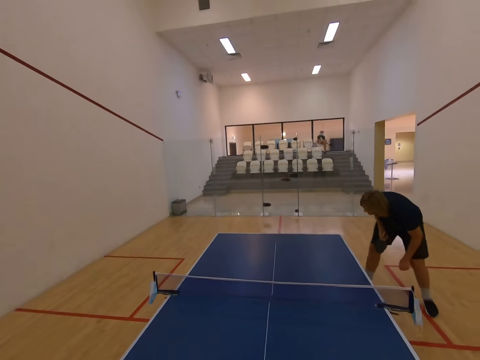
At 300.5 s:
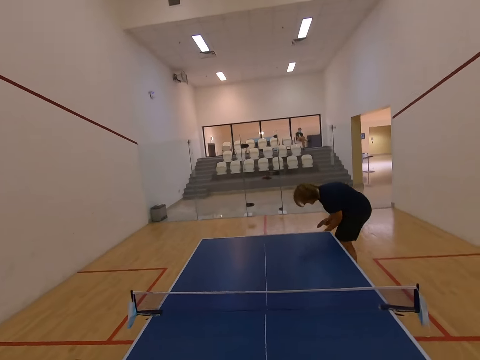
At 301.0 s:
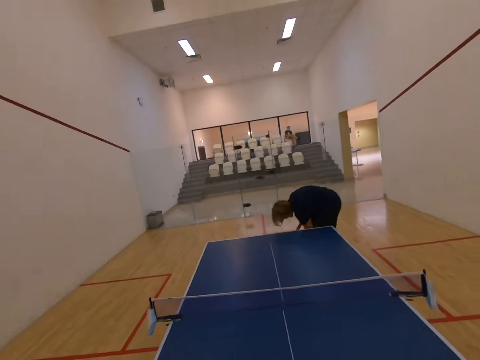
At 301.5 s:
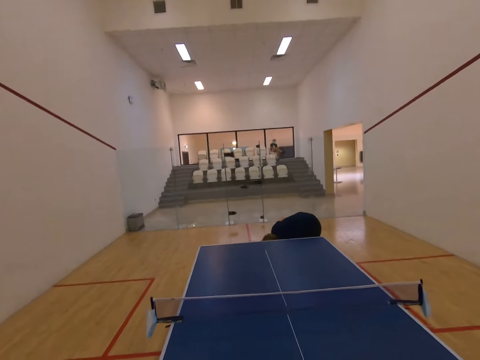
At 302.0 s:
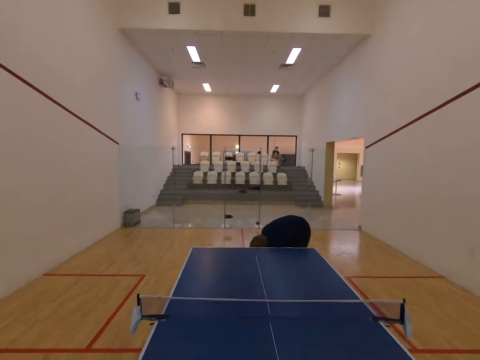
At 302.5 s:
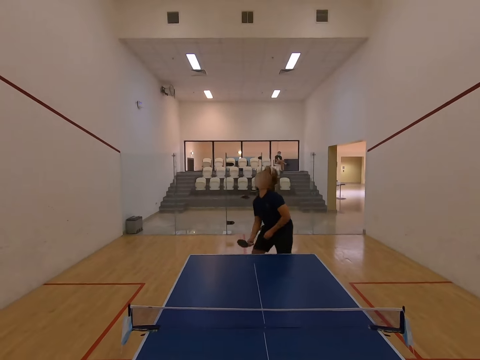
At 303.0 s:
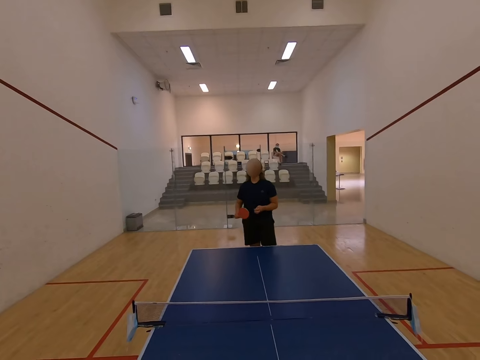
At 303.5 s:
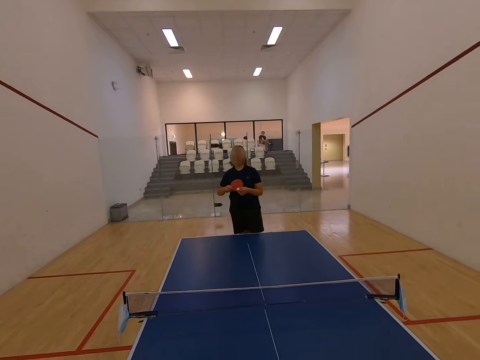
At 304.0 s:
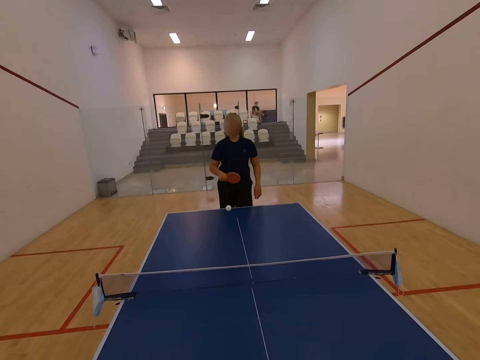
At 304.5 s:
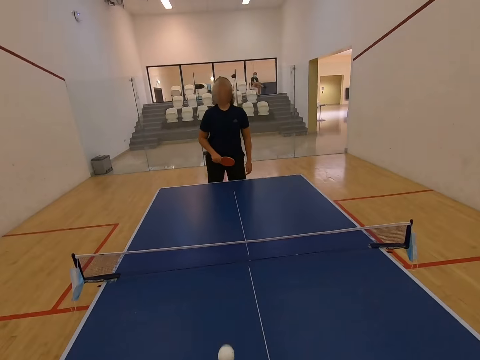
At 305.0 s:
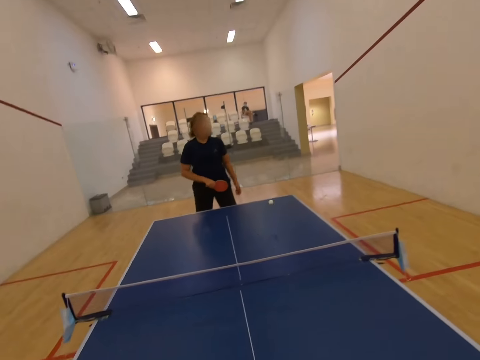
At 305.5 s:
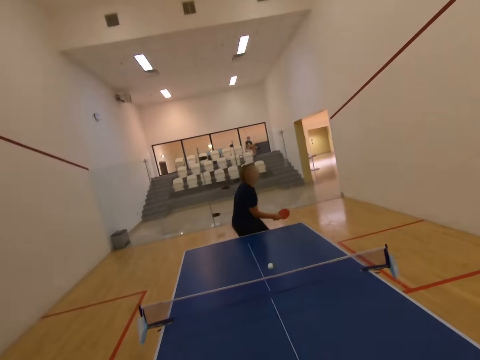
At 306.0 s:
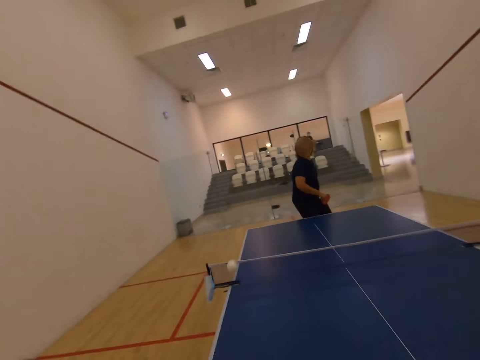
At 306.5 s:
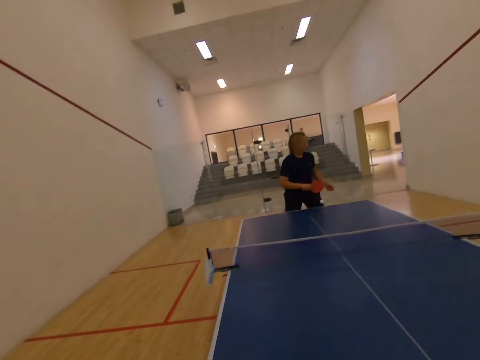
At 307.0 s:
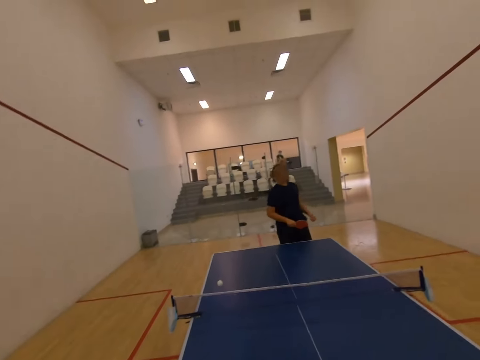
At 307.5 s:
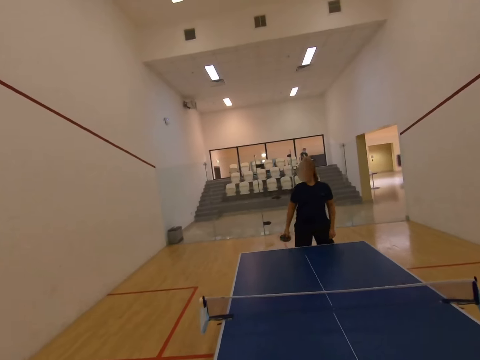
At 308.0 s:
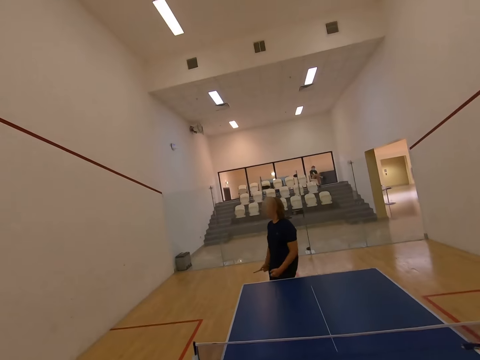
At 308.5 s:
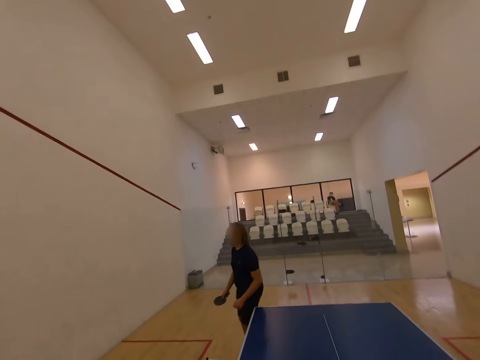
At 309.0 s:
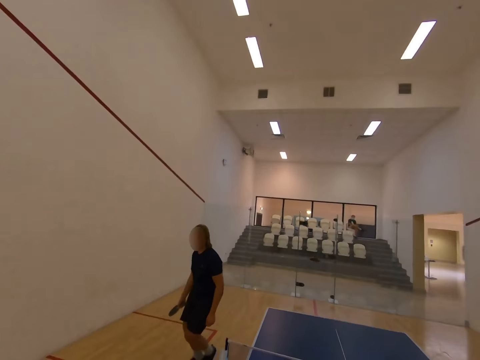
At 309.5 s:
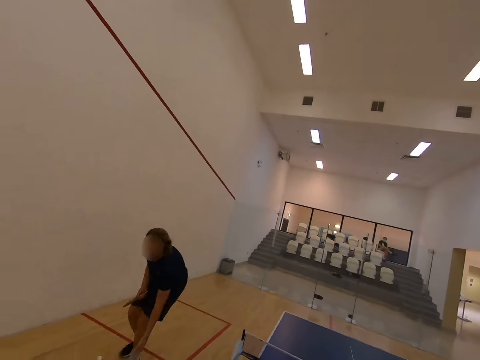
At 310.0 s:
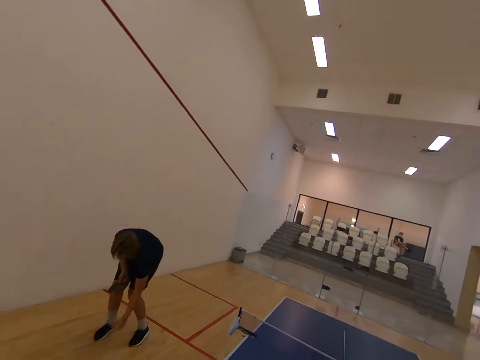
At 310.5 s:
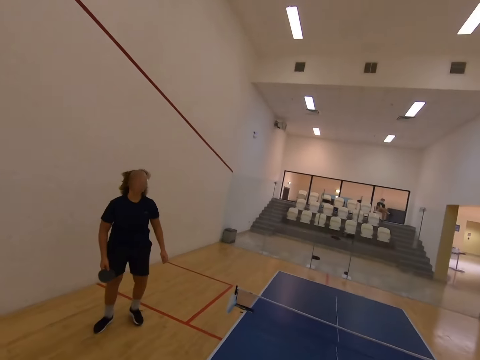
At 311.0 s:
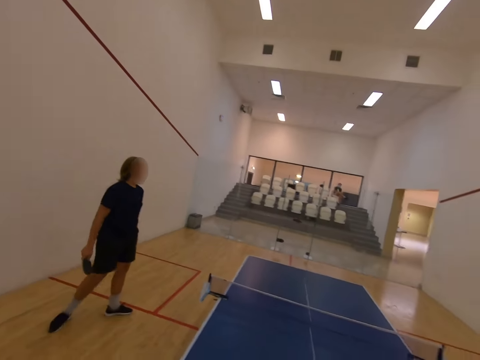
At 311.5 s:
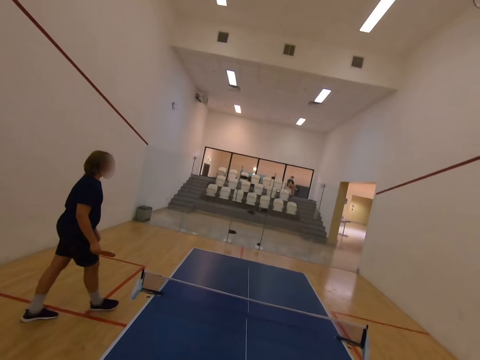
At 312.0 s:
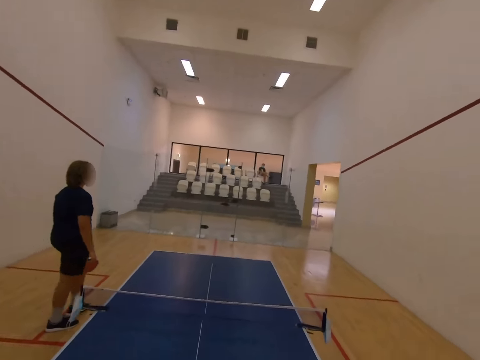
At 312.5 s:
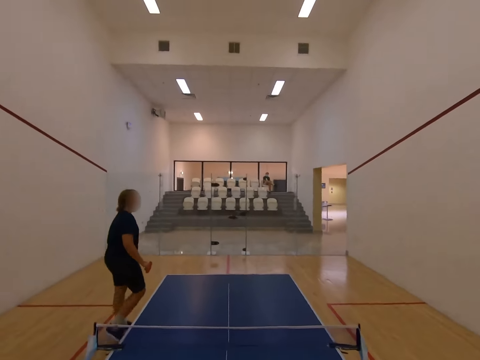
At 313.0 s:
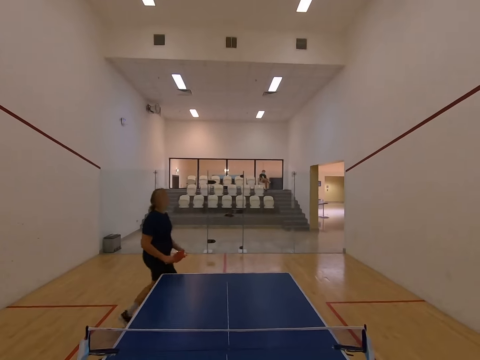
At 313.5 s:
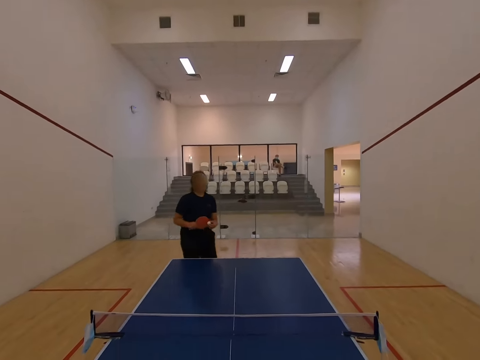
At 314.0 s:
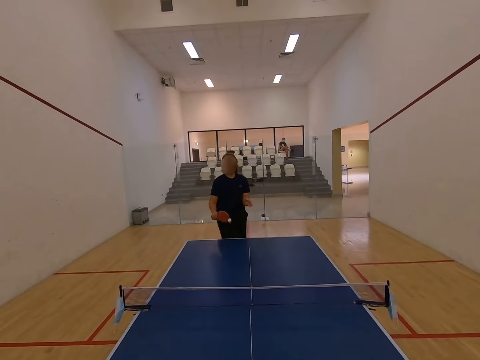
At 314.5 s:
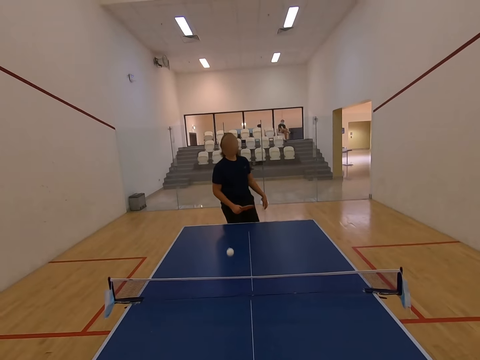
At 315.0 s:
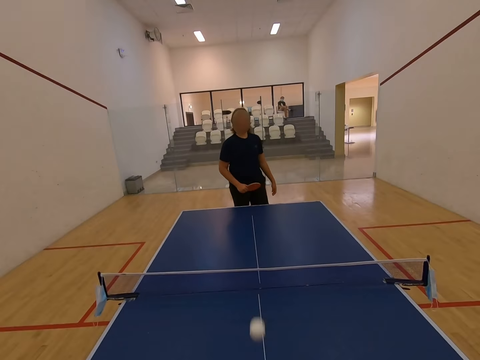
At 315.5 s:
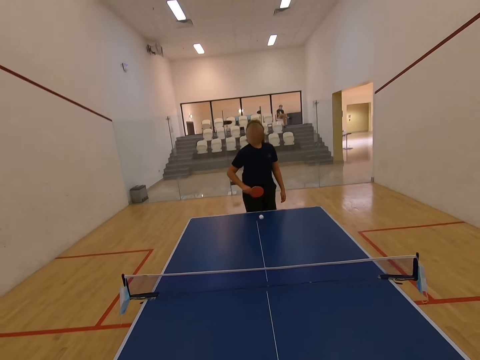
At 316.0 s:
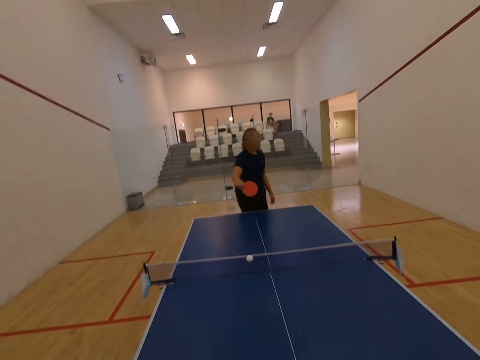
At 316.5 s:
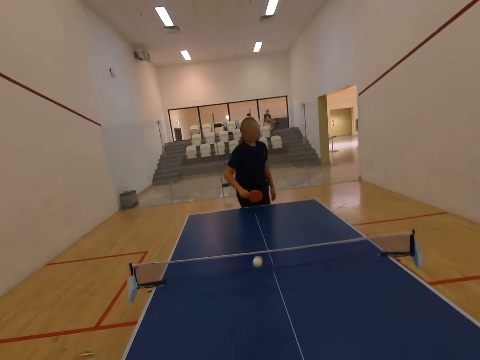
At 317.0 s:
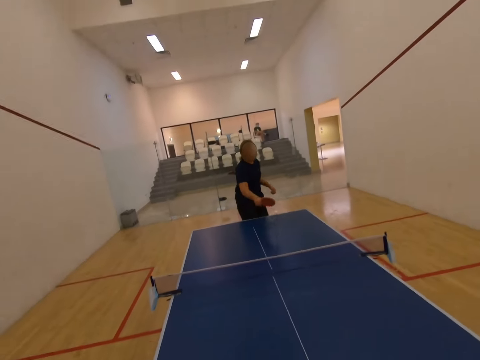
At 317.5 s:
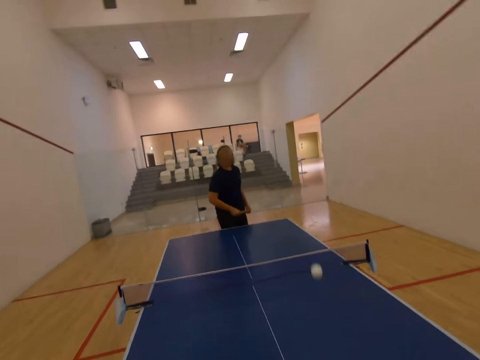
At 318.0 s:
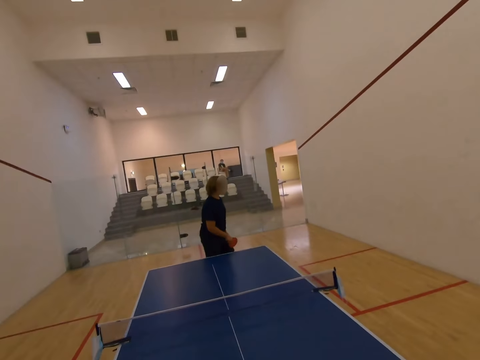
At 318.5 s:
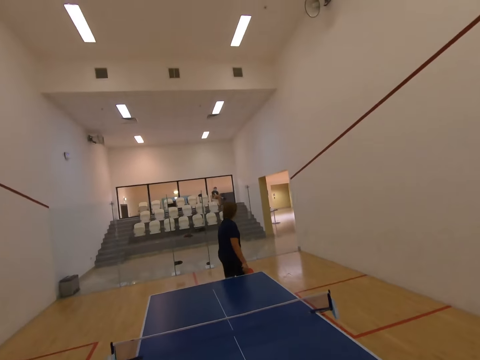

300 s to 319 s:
The camera wearer bends. They pick up the tennis ball from the floor. They play table tennis with a man. They move towards the tennis ball. They bend. They pick up the tennis ball from the floor. They move towards the table. They play table tennis with the man.

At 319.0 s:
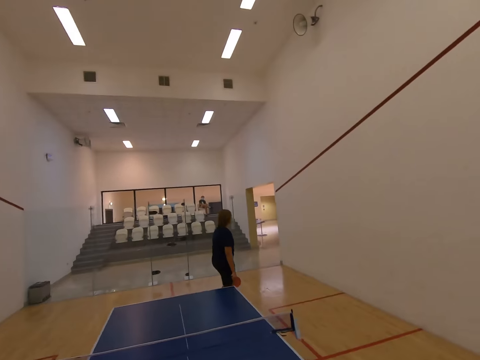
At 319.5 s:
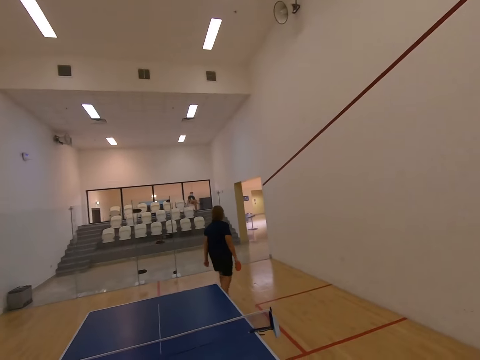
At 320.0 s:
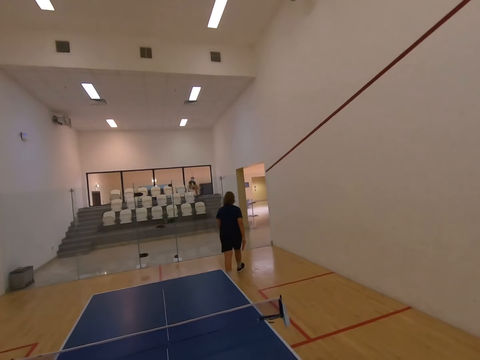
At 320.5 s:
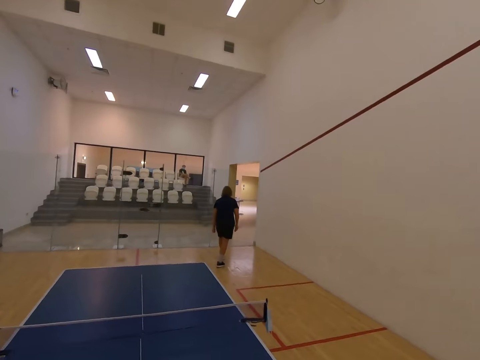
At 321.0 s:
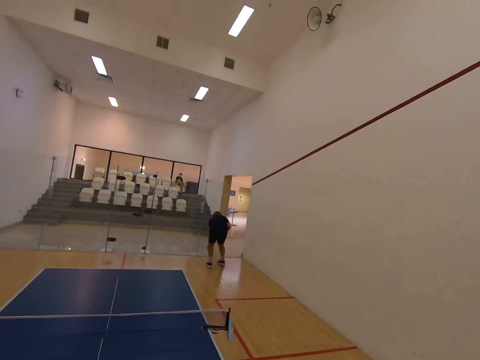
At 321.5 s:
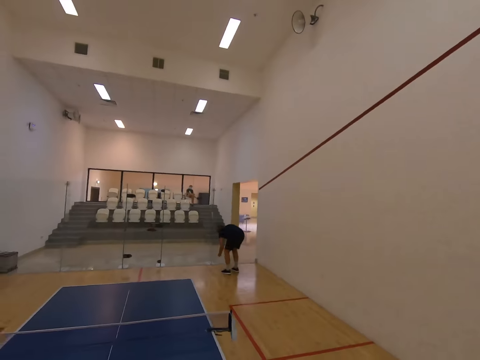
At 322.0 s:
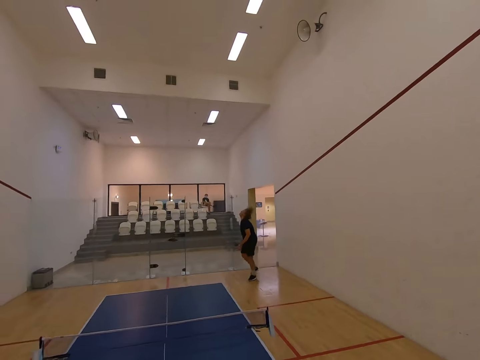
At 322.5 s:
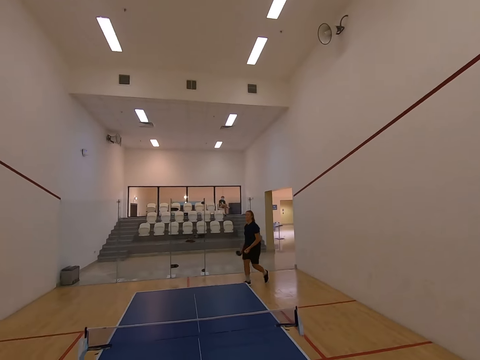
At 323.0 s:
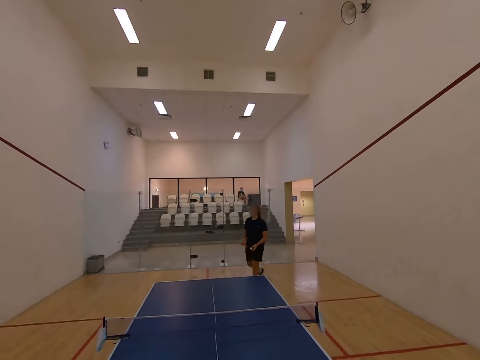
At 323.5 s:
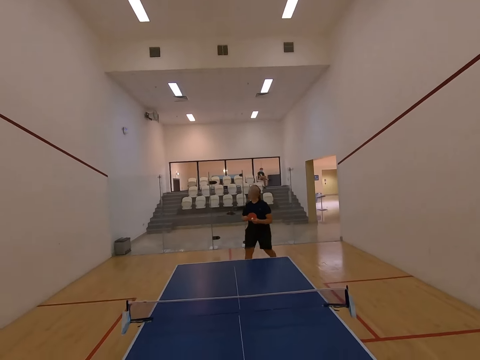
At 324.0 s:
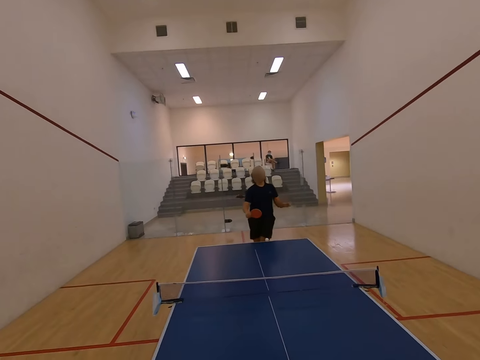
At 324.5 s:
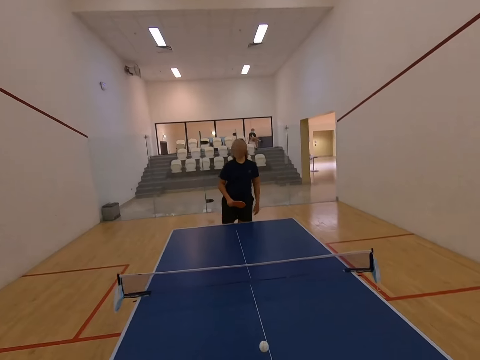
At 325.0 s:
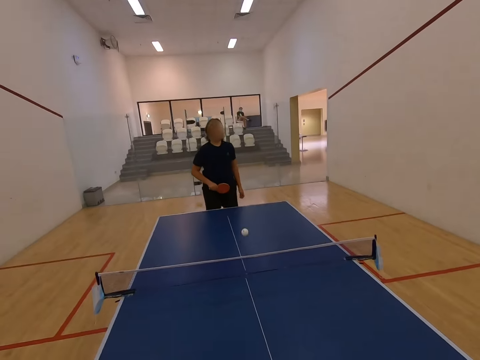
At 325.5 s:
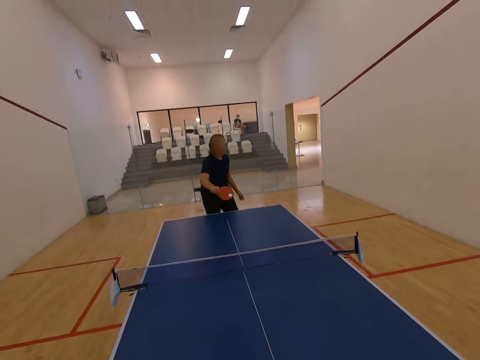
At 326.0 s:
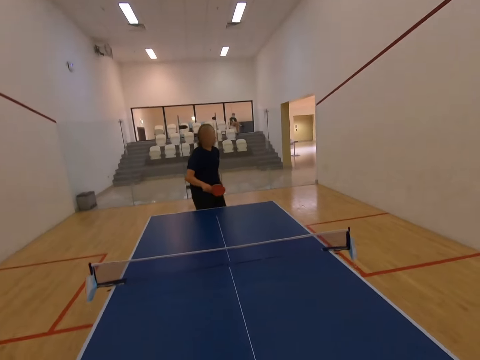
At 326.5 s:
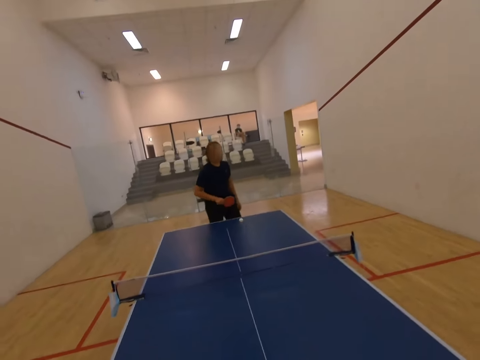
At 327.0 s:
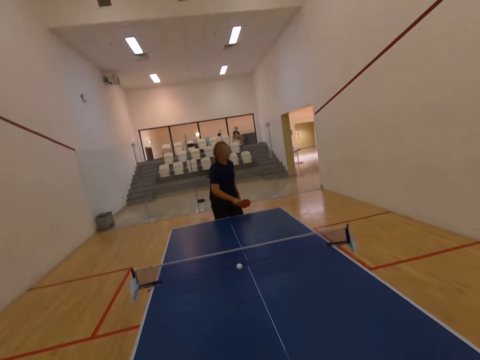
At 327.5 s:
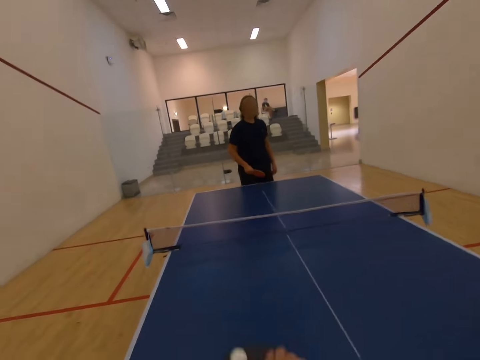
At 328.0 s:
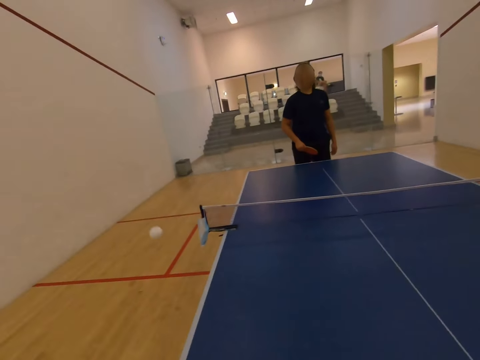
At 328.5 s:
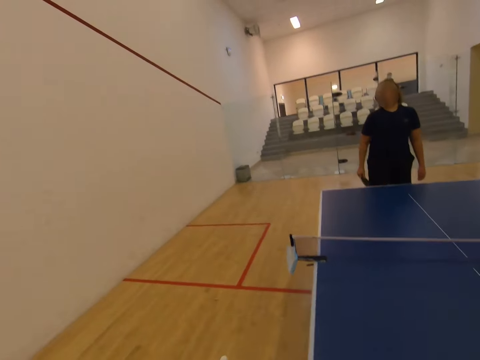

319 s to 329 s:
The camera wearer moves towards the tennis ball. They pick up the tennis ball from the floor. They move towards the table. They play table tennis with a man.
